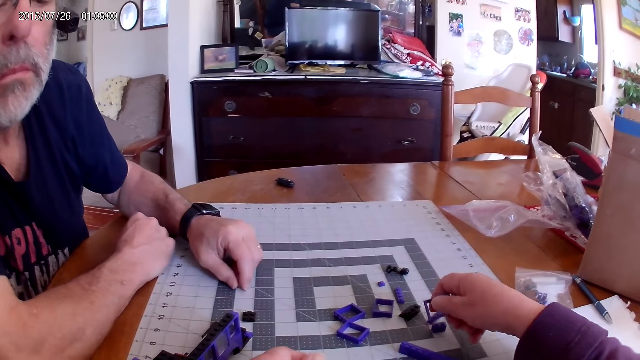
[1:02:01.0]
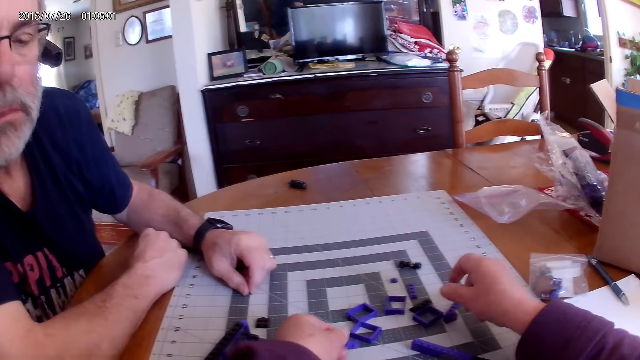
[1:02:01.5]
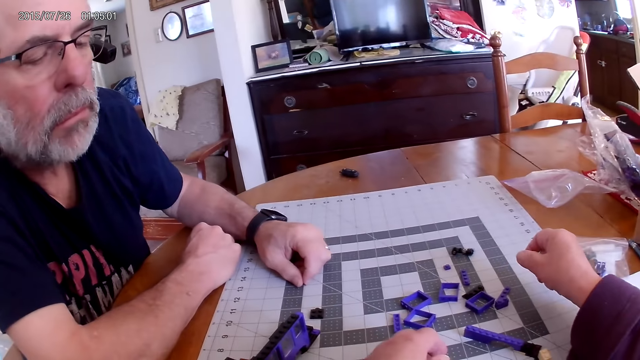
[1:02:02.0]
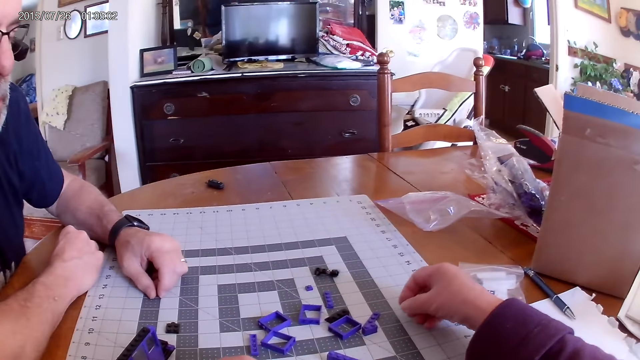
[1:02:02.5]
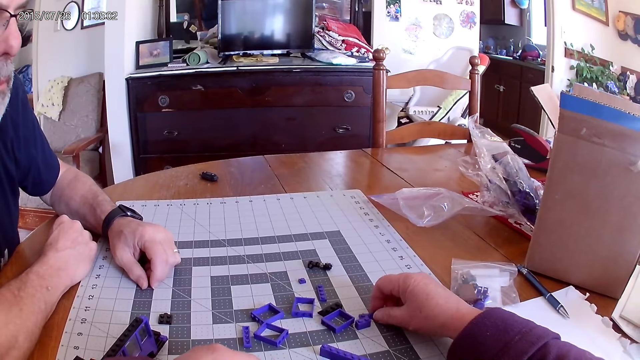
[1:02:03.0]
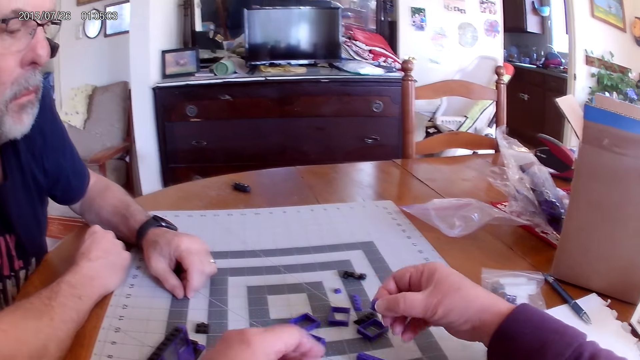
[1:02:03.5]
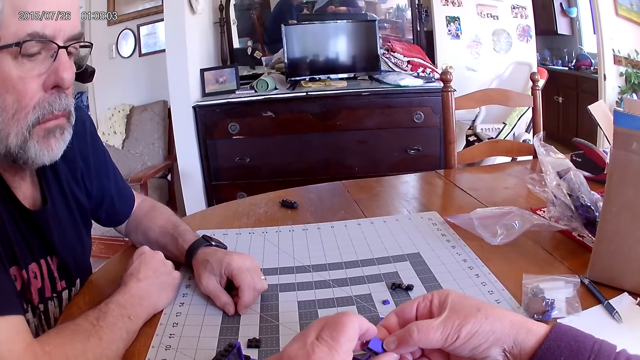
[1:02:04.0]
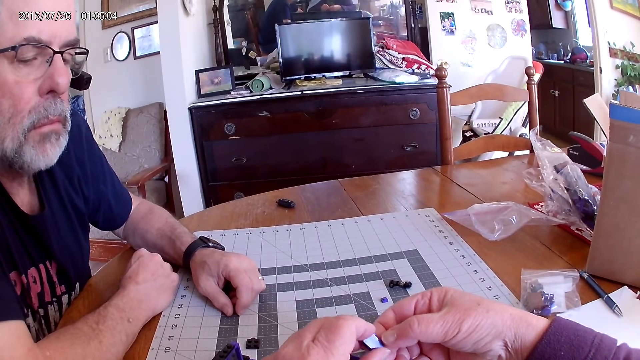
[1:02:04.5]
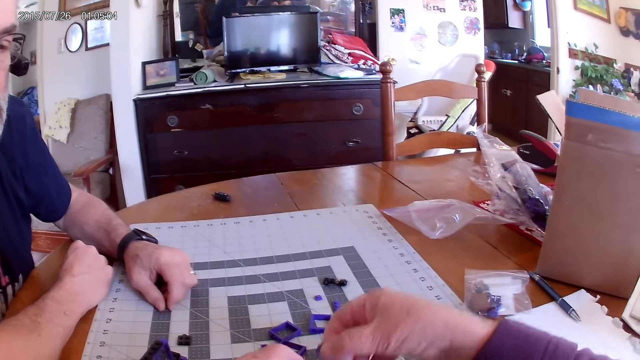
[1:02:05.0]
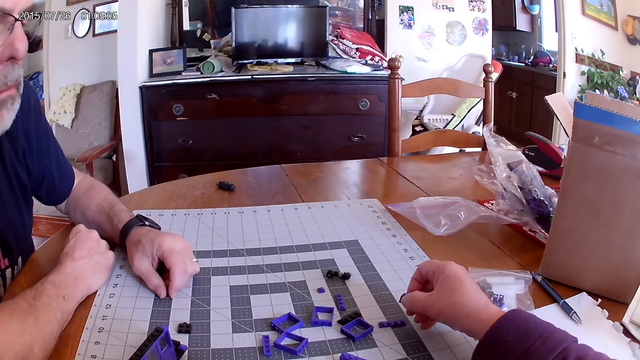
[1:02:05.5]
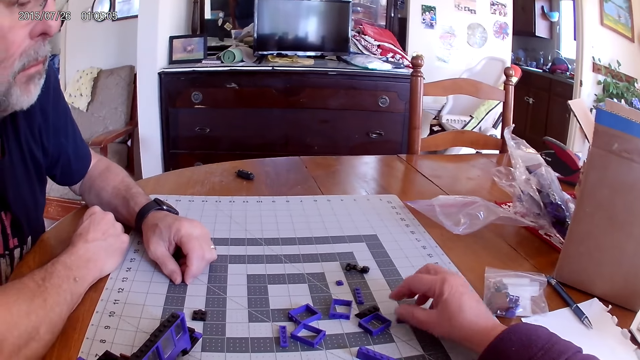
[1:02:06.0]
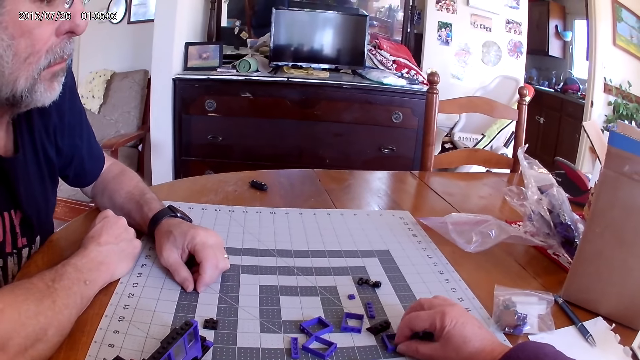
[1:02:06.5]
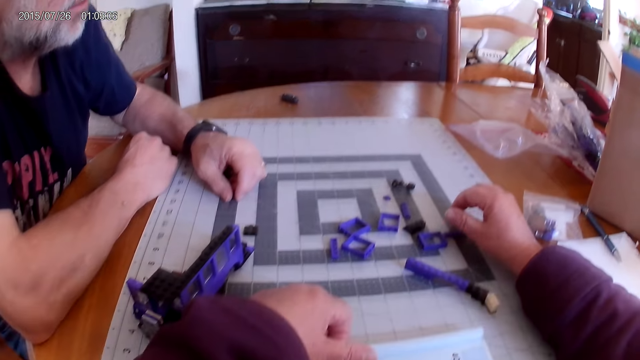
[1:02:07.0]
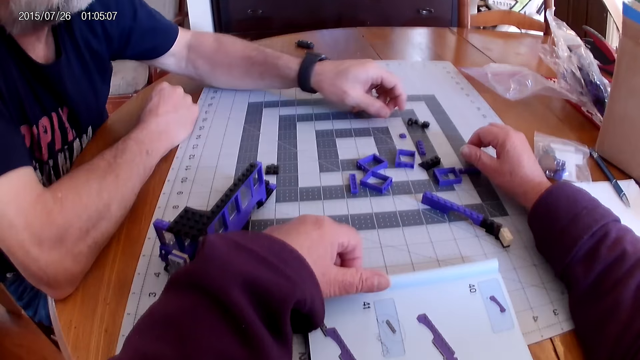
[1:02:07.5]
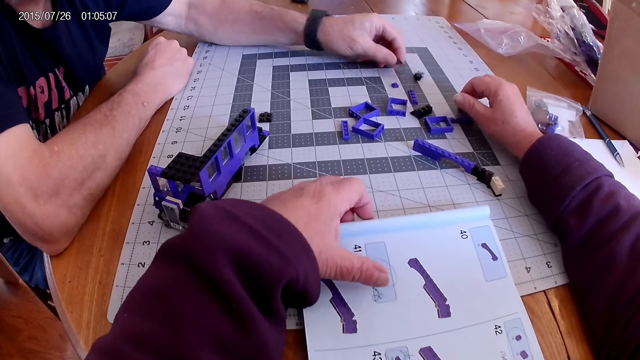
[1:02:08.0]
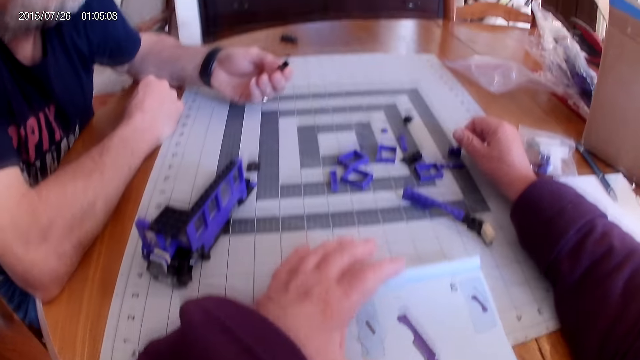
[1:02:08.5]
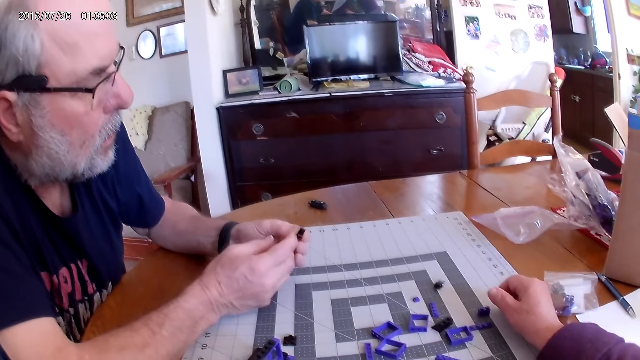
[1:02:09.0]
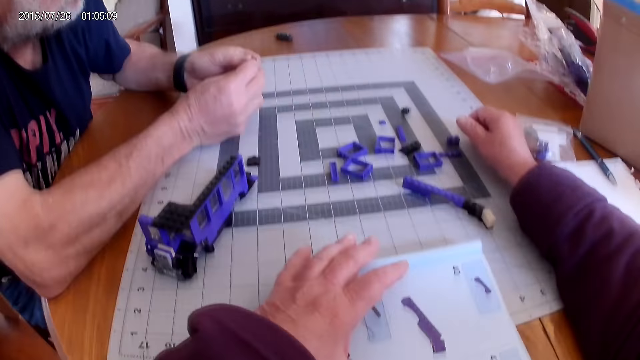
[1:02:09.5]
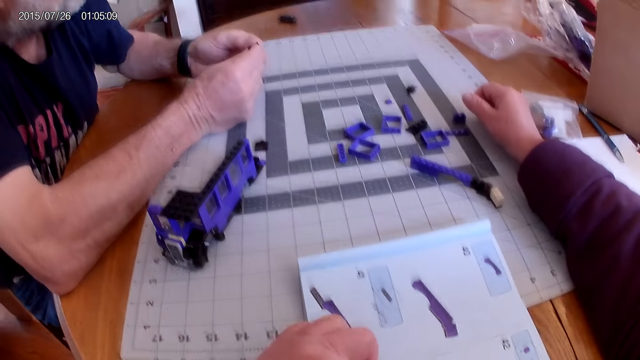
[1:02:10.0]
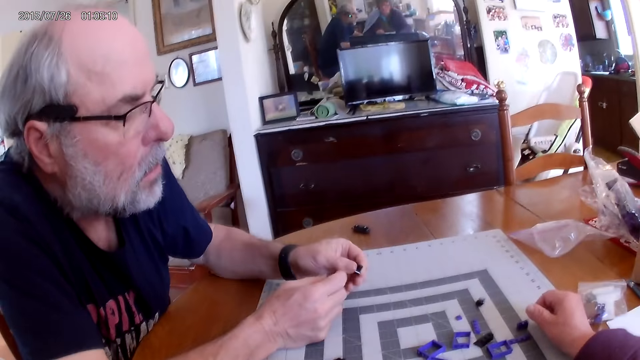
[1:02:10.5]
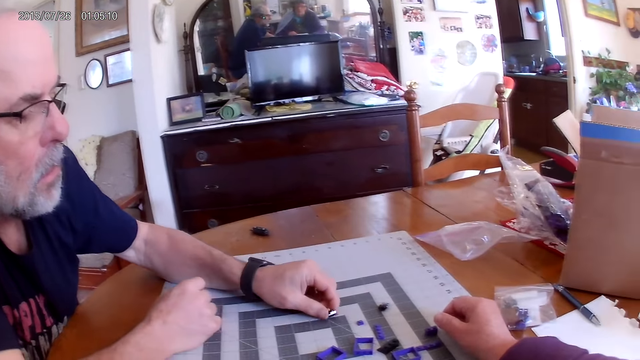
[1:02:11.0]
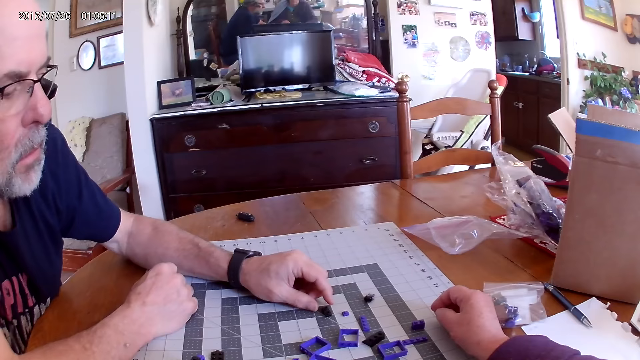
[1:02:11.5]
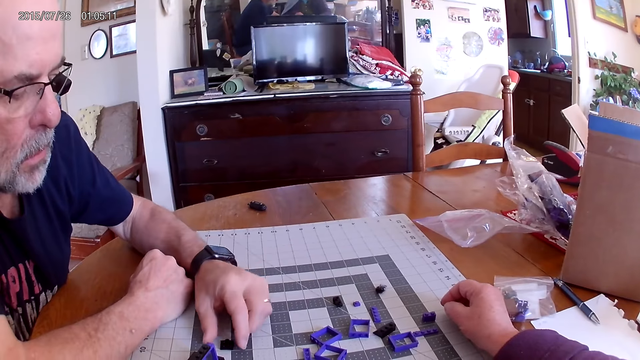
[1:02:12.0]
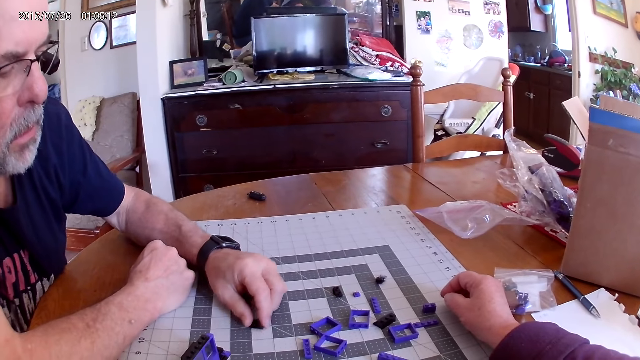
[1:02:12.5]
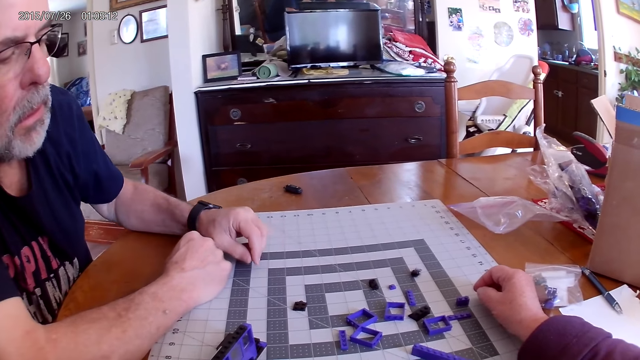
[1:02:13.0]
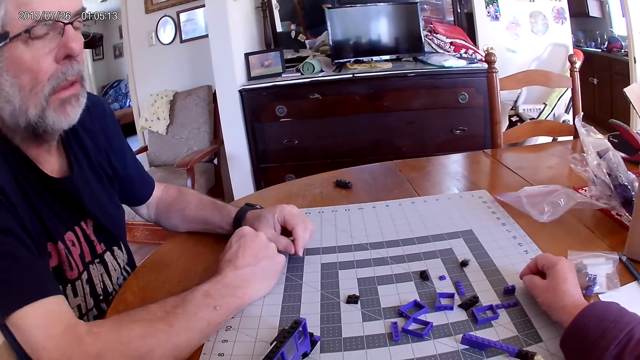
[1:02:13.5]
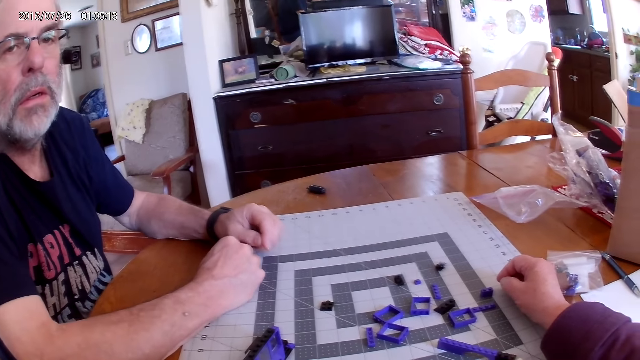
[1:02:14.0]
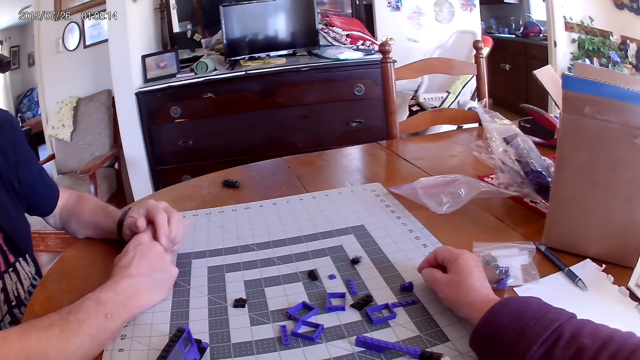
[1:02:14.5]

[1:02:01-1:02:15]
The camera wearer puts a piece of Lego on the pasteboard on the table. They look around. They touch a piece. They pick up pieces of Lego on the table. They hold a piece of Lego. They put the piece of Lego on the table. They hold a piece of Lego on the table. A man moves his hand. The camera wearer looks around. The man picks up a piece of Lego on the table. The camera wearer looks at the image. The man holds the piece of Lego on the table. The camera wearer puts a piece on the pasteboard. The man puts the piece of Lego on the table and moves the piece of Lego on the pasteboard on the table.

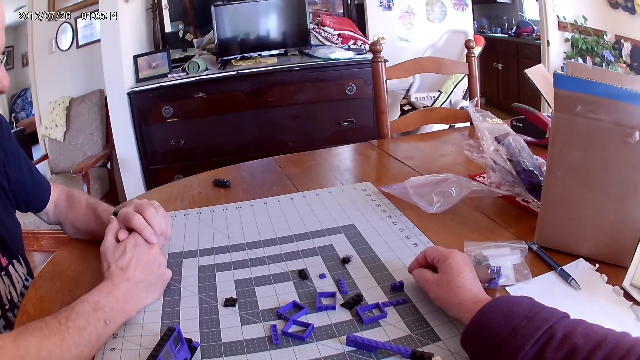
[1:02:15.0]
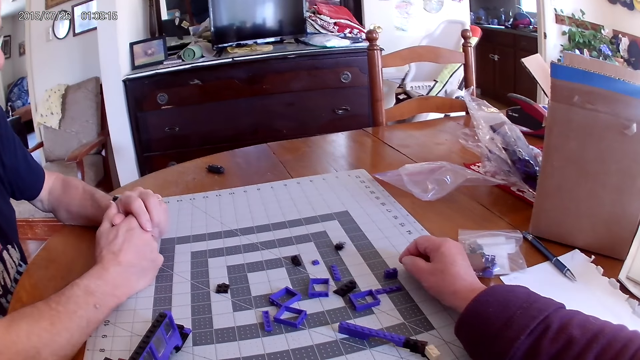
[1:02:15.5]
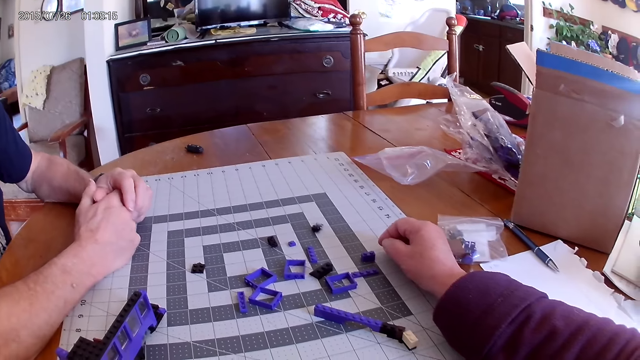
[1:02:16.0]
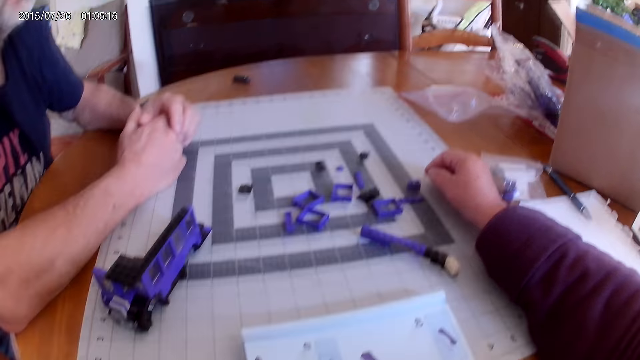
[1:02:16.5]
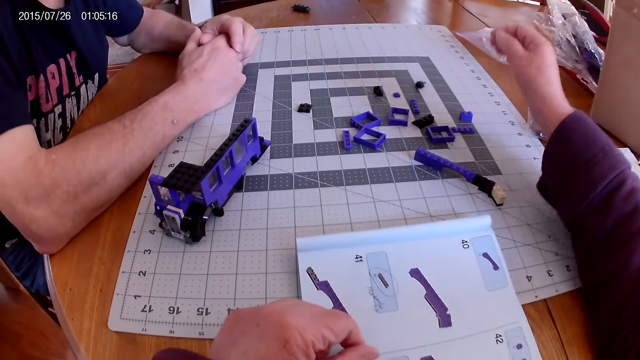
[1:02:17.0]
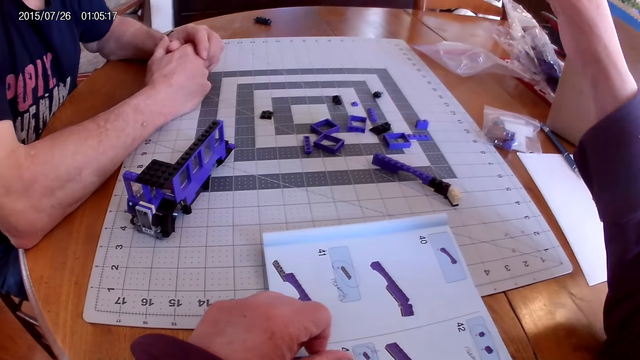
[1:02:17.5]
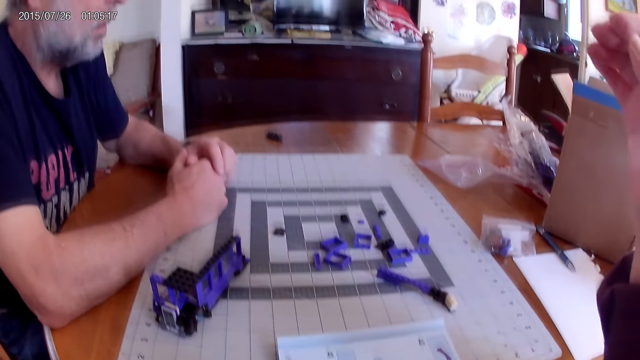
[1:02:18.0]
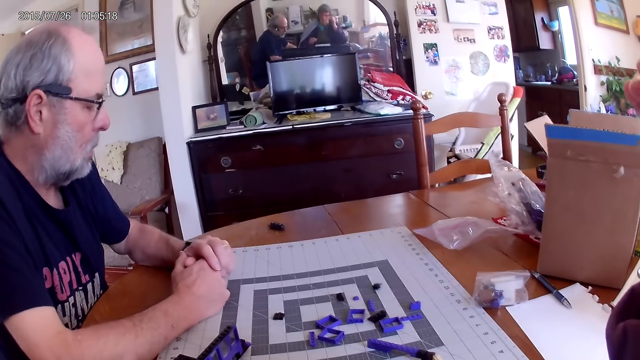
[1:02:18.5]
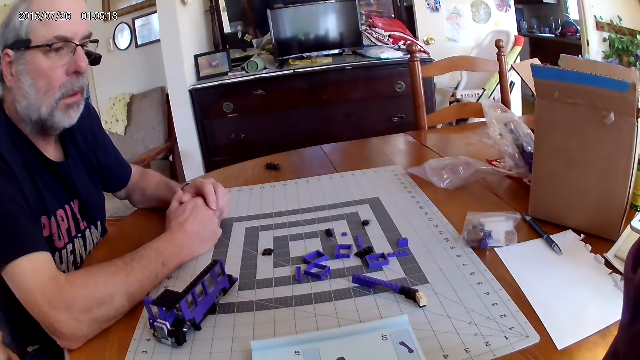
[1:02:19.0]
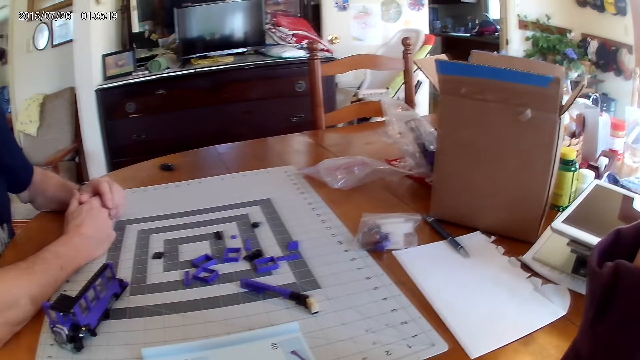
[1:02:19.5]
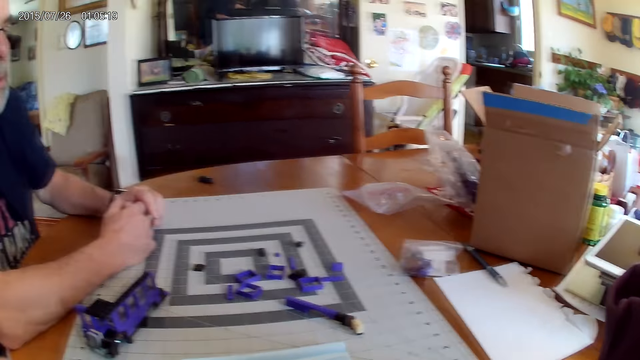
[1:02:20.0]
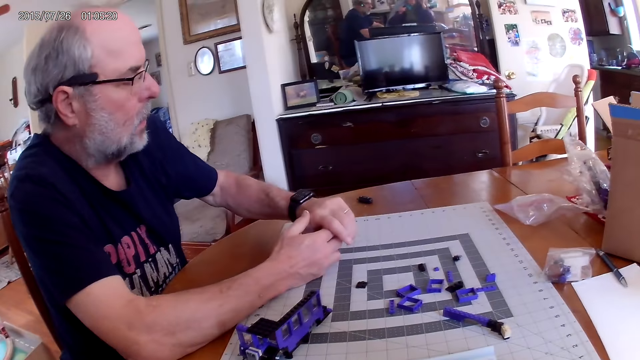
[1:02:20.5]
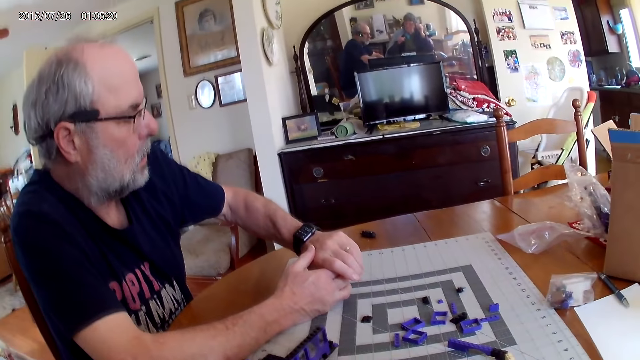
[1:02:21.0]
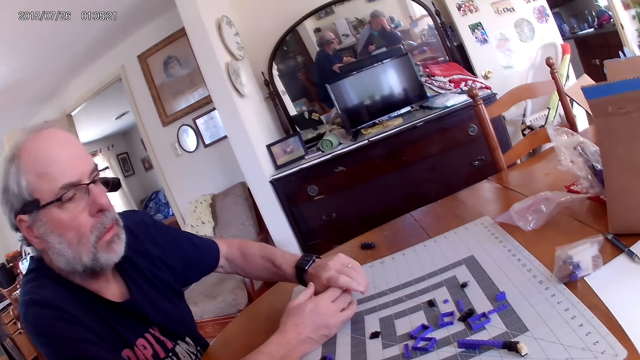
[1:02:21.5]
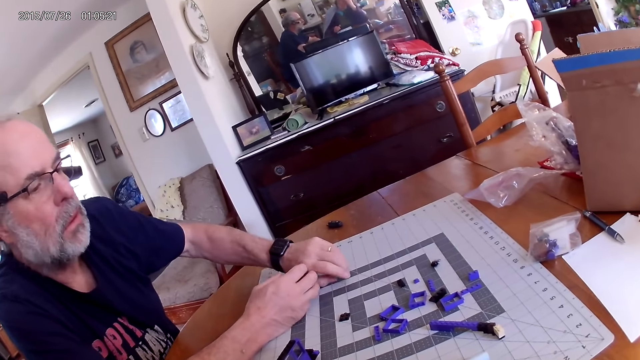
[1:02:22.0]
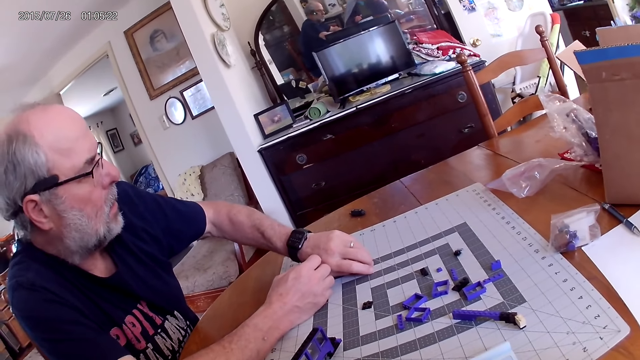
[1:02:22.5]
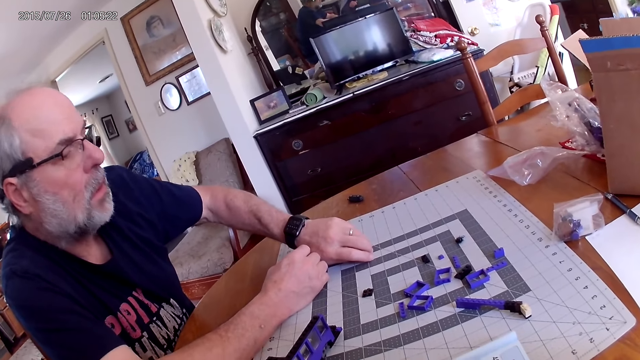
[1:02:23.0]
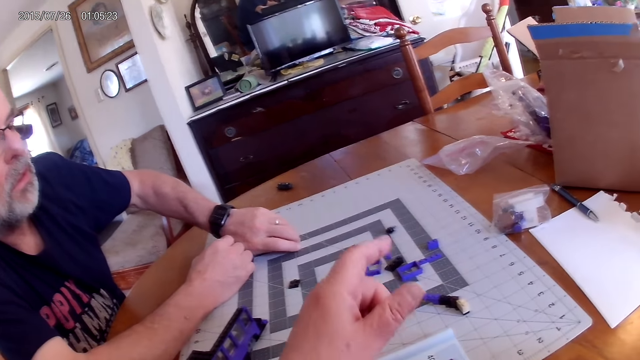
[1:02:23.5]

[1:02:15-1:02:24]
A man looks at the watch. The camera wearer raises the right hand. They look around. The man looks at the watch. The camera wearer fixes the camera on the head. The man looks at the watch.
